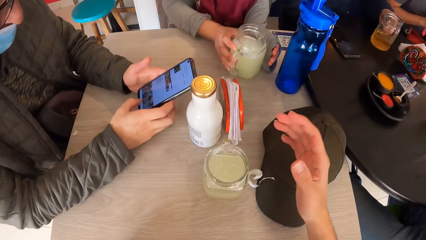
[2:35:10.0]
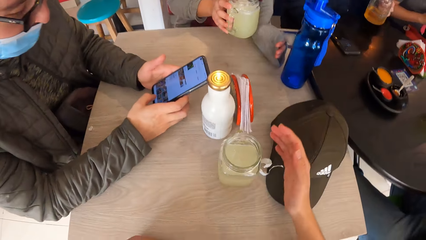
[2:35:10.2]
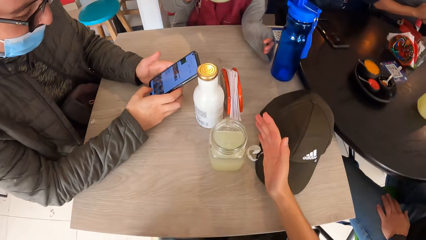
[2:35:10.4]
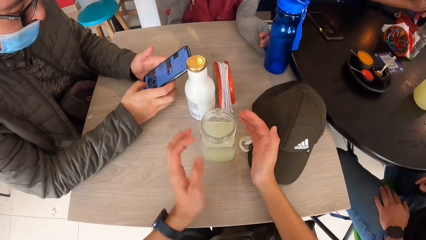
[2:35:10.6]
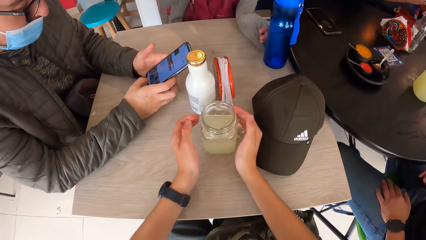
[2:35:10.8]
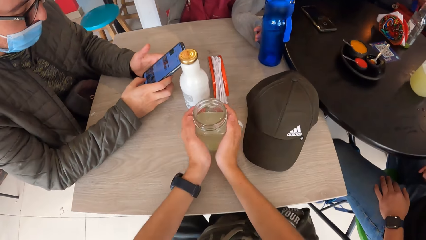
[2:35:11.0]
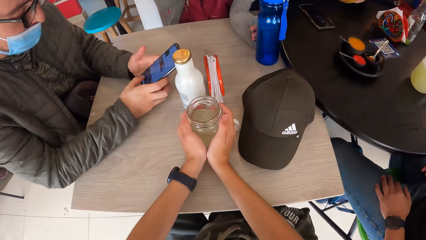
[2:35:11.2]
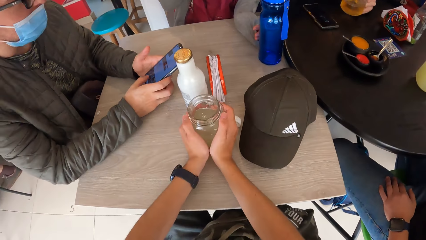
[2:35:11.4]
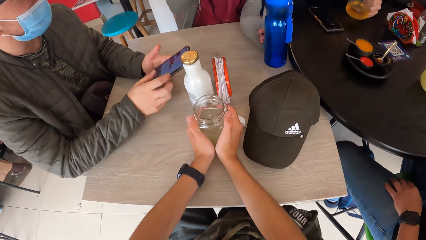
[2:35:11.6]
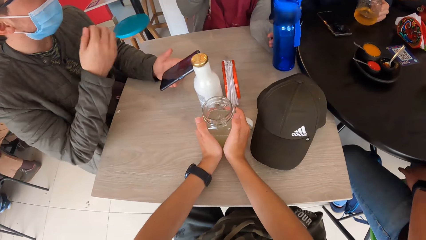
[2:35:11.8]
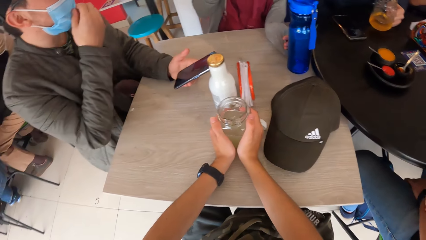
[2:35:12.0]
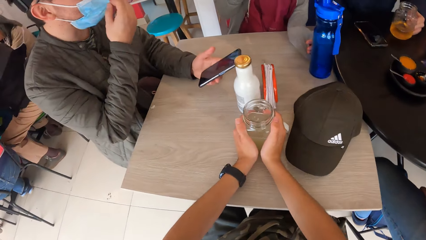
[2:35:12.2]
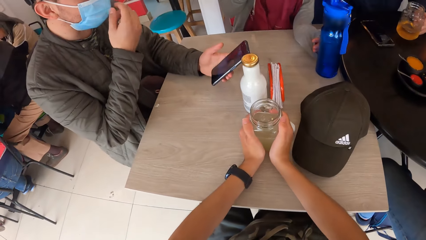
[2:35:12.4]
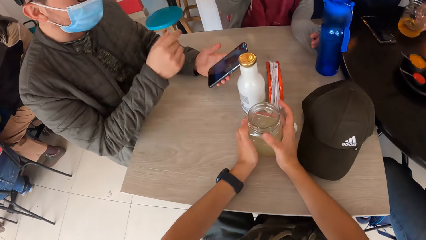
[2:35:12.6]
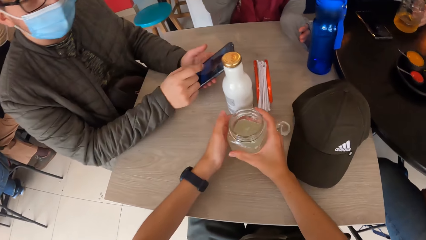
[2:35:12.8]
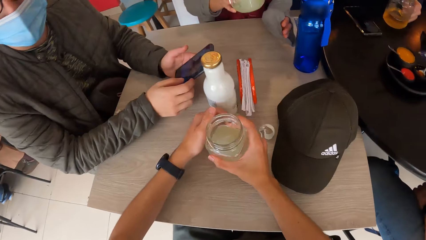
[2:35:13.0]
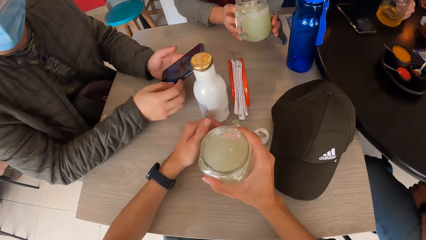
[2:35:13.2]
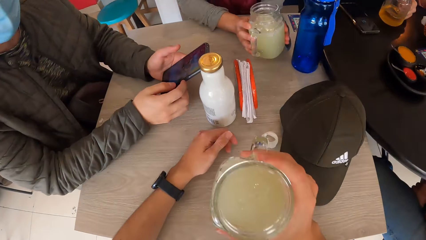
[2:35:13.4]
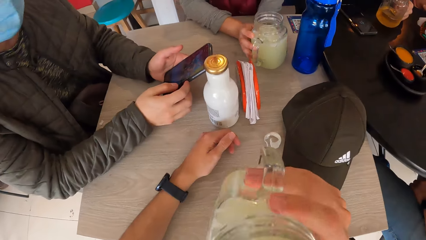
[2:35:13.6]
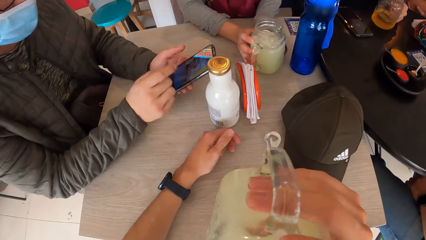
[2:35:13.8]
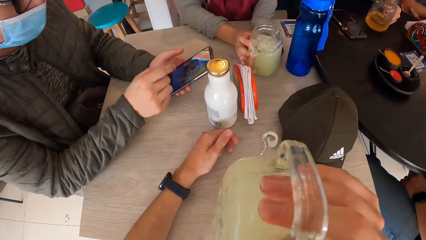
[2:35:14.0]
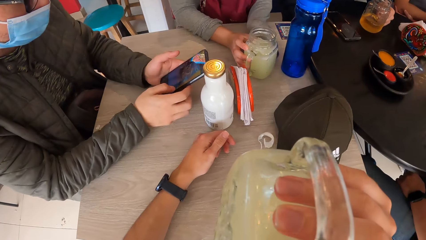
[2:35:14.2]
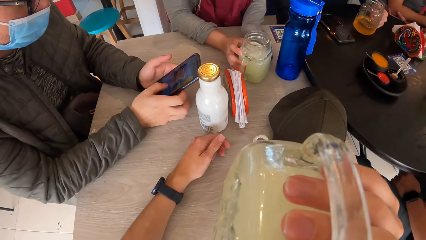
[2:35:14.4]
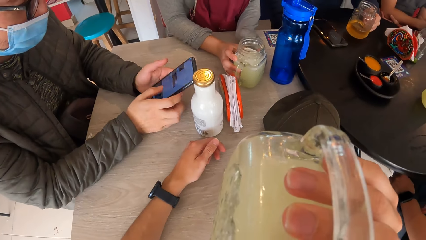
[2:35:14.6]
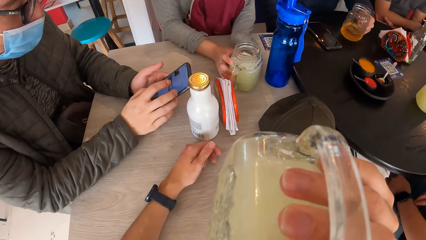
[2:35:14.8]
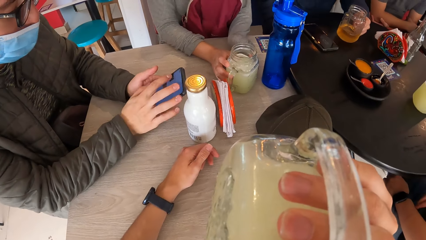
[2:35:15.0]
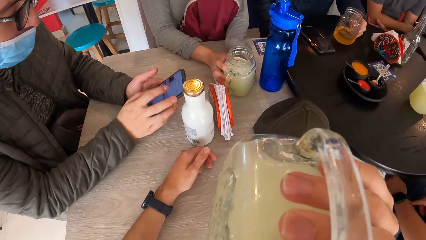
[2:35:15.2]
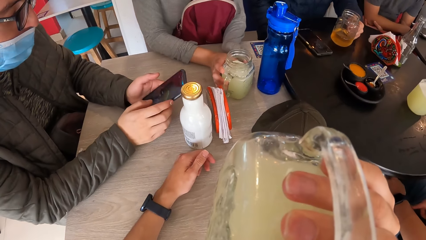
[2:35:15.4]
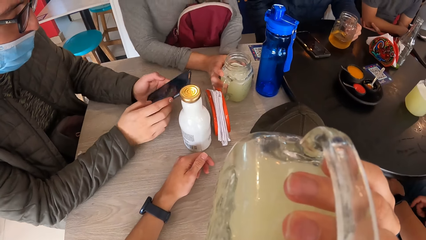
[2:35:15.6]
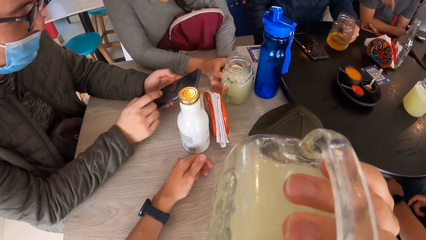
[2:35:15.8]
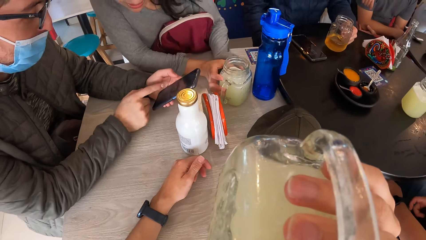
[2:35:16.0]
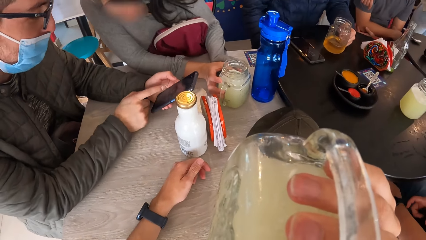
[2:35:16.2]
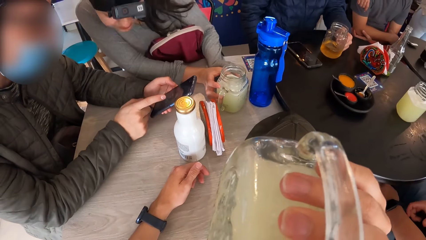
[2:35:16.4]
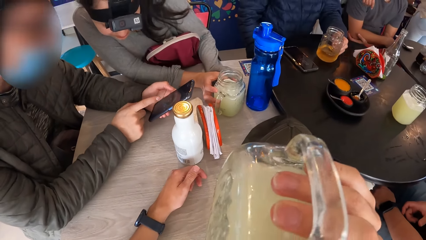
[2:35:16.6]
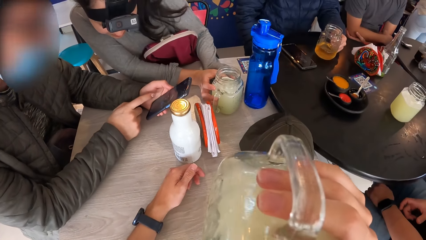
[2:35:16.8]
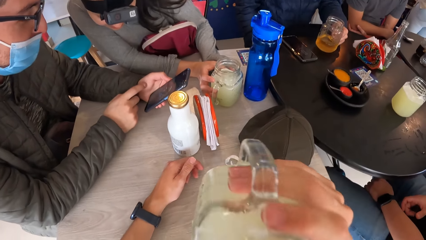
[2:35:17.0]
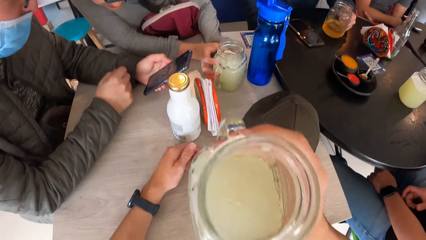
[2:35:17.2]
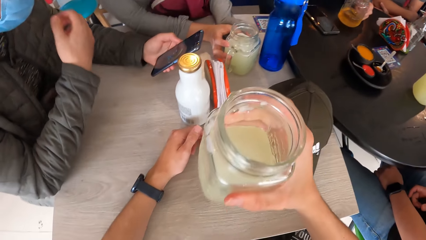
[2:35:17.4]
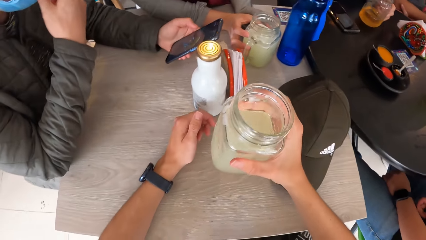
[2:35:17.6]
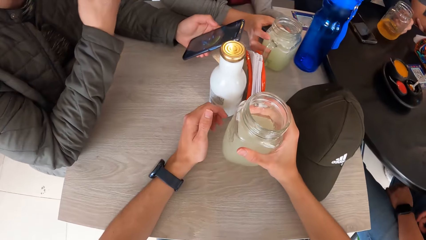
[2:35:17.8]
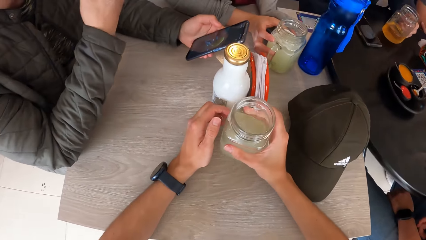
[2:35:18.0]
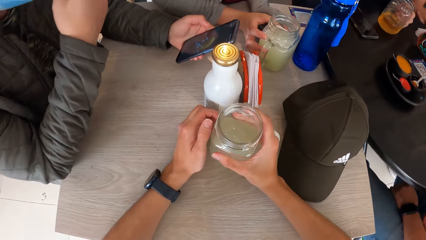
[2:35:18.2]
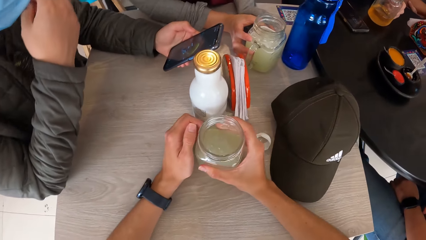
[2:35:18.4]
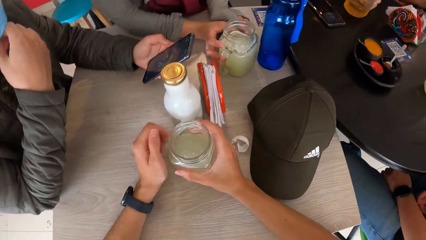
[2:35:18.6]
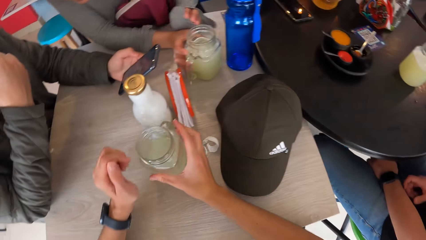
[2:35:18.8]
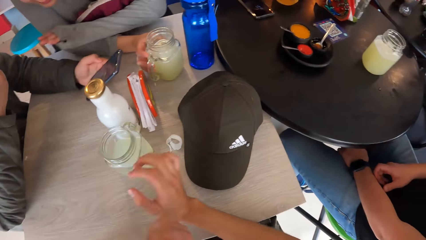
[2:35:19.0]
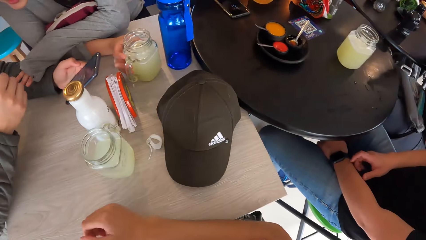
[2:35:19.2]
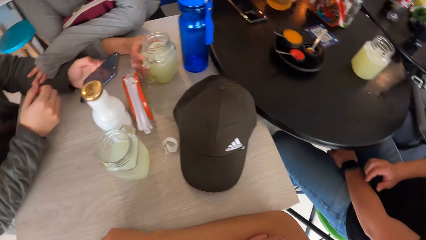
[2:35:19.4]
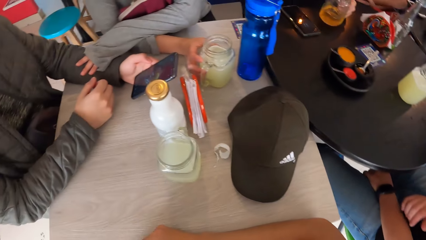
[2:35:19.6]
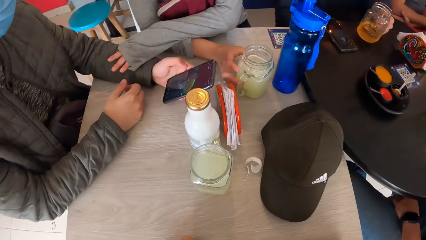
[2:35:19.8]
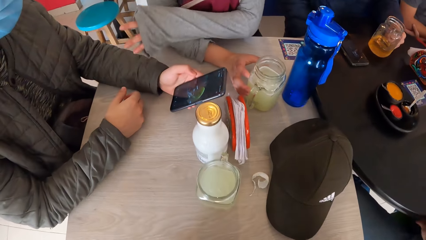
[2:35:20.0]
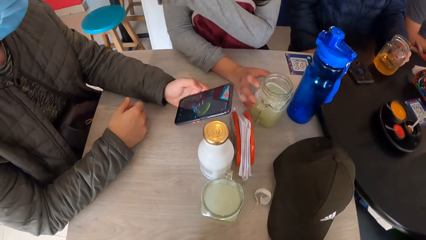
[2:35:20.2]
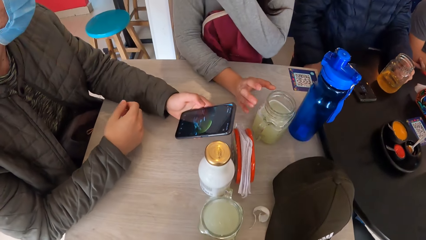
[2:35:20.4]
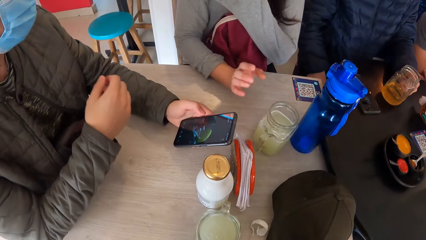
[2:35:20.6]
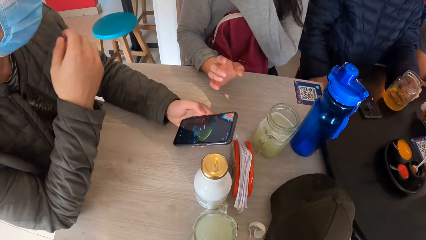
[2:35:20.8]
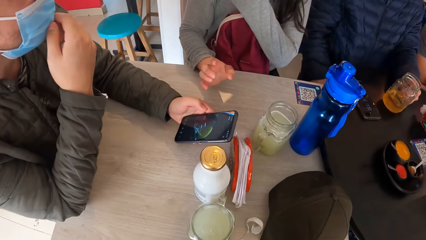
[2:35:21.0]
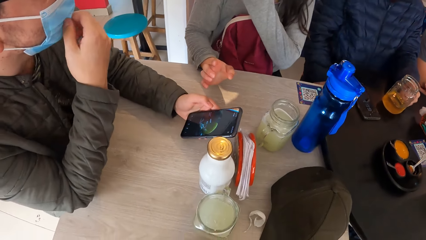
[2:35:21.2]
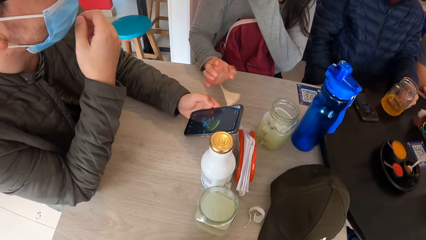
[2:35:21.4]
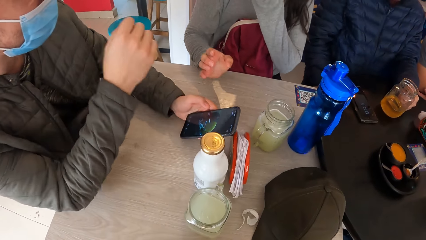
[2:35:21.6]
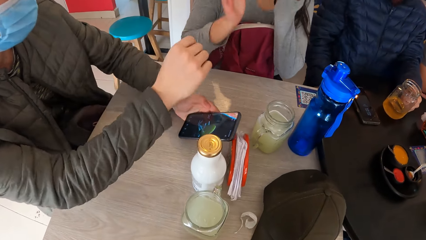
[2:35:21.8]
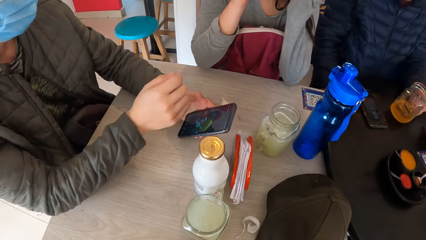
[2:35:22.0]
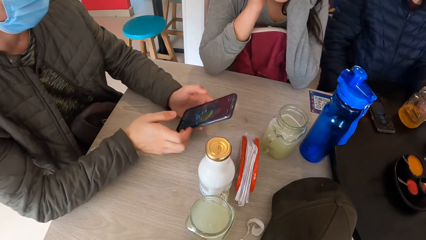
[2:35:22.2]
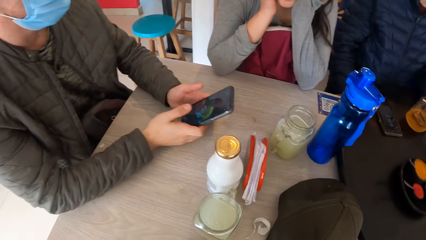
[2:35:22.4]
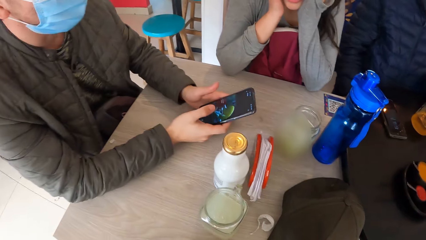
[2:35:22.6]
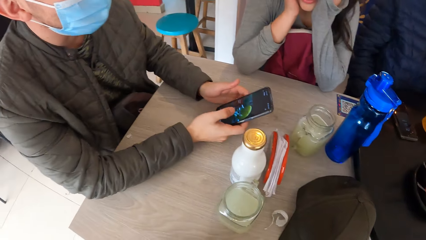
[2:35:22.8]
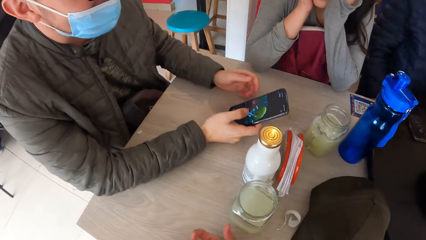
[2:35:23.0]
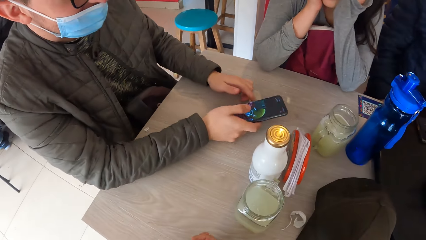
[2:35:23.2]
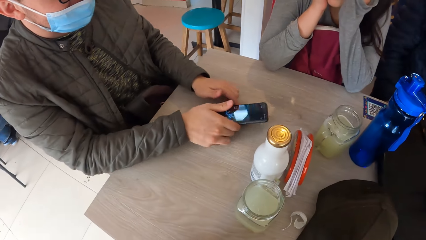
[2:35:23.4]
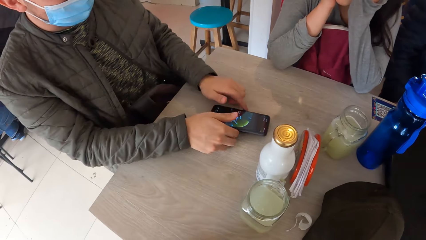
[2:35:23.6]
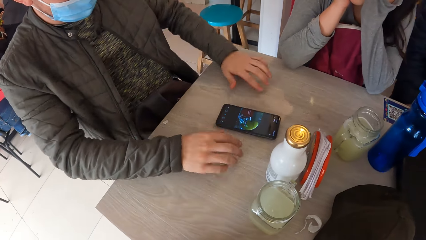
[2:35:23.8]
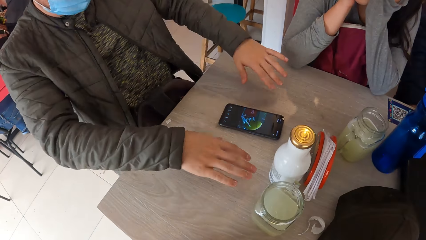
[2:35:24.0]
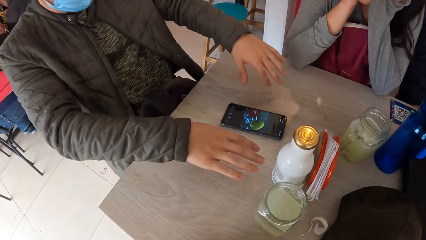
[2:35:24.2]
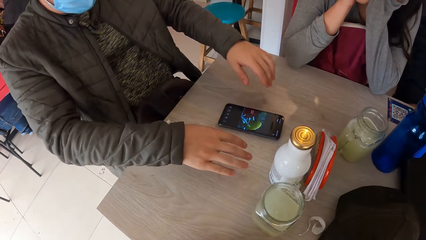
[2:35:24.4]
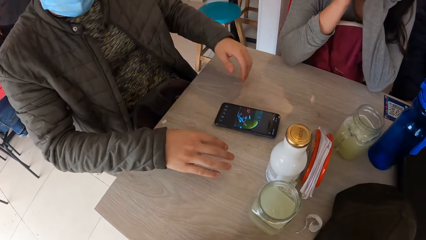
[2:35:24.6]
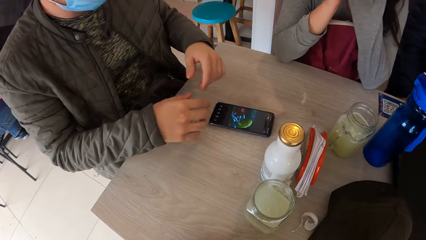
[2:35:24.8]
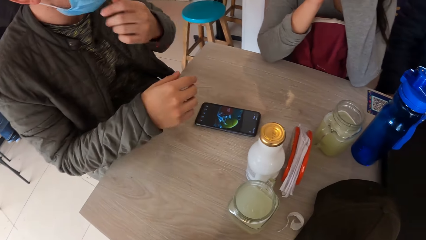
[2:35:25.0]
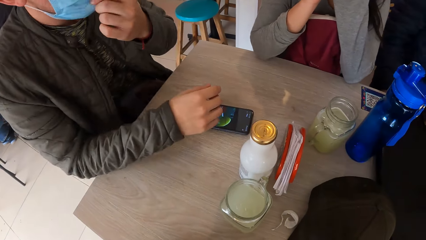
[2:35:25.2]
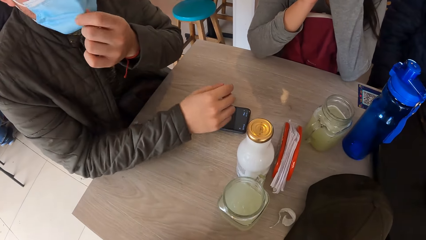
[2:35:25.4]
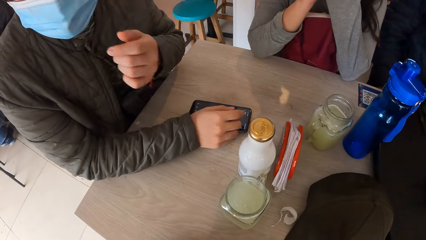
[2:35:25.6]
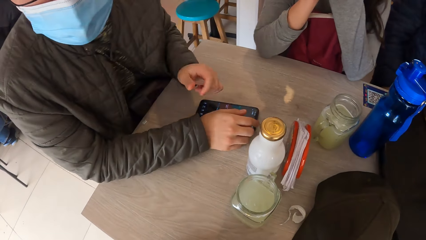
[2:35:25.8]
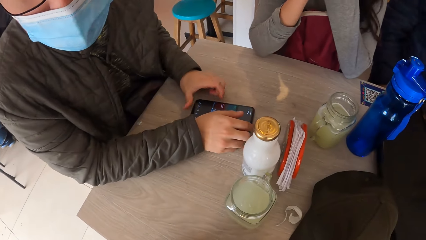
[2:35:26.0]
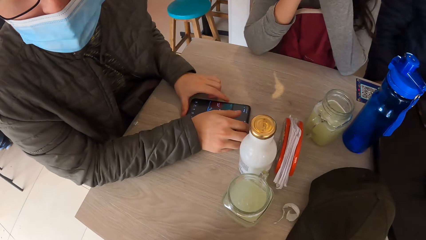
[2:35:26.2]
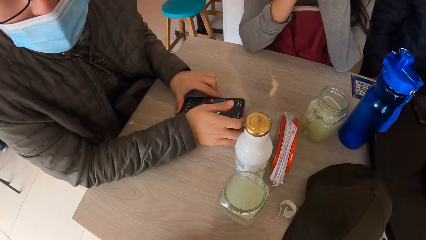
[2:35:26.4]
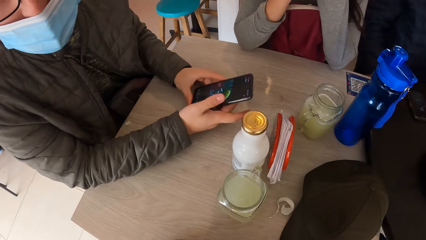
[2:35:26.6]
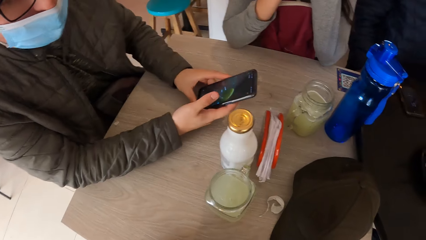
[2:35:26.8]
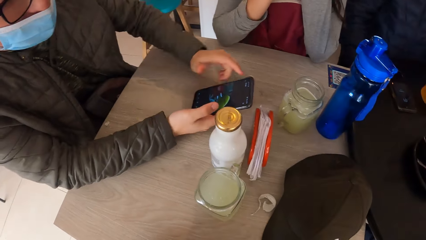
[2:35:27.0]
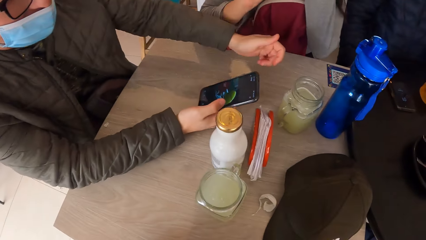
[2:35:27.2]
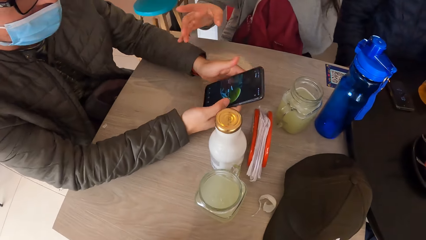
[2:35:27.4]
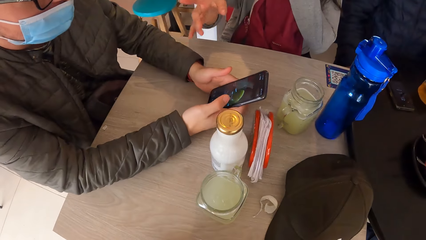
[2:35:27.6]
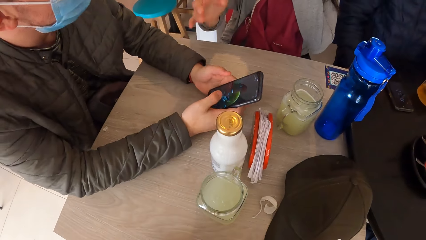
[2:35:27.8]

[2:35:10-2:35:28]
A woman picks the glass of juice from the table with her right hand. The camera wearer grabs a glass of juice on the table with both hands. He touches the glass jar on the table. A man drops the glass of juice on the table with his left hand. Another man adjusts the face mask on his face with his right hand. The camera wearer picks the glass of juice from the table with his right hand. The woman drops the glass of juice on the table with her right hand. The camera wearer drinks from the glass of juice in his right hand. A person takes the glass jar with juice on the table. Another person shows the first person something on the phone. The camera wearer drops the glass of juice on the table with his right hand. The other person talks to the first person. The other man drops the phone on the table with his right hand. The other person touches the table with his fingers. The other man picks the phone from the table with both hands.
